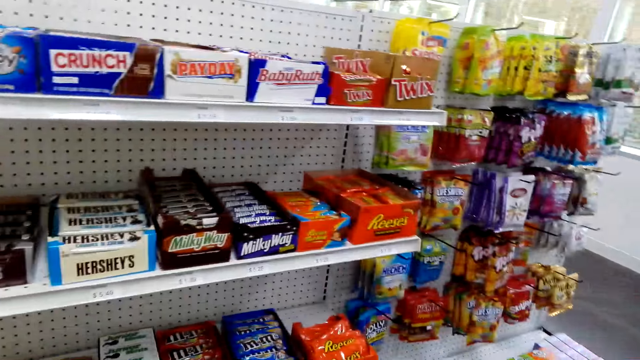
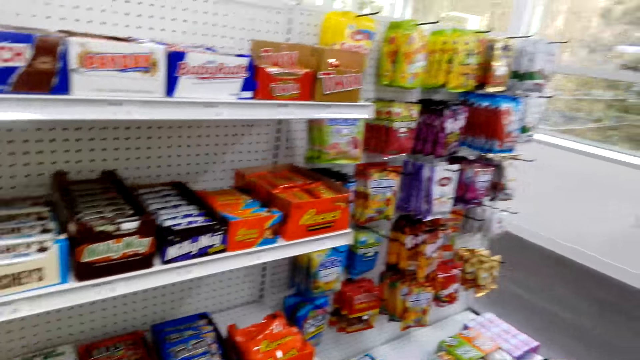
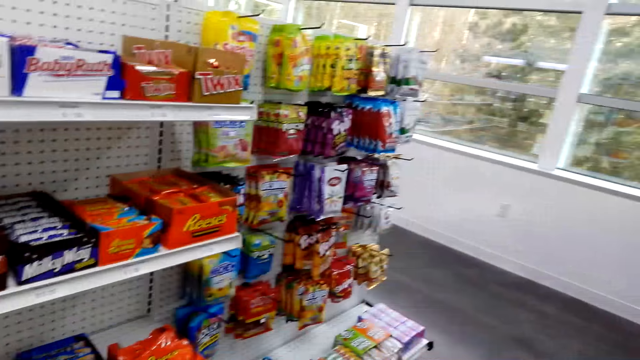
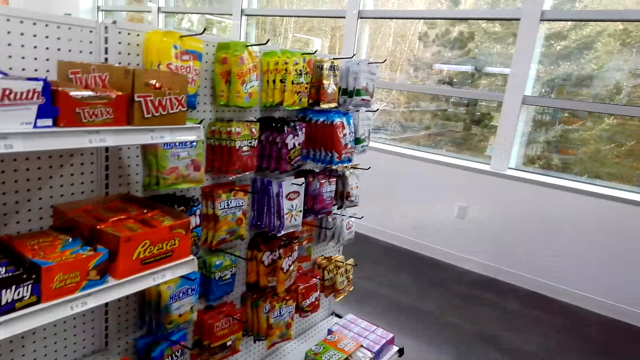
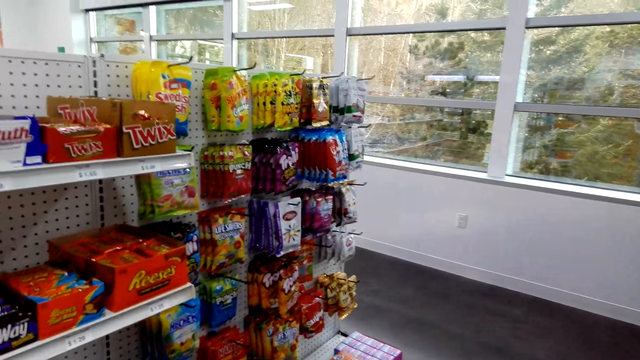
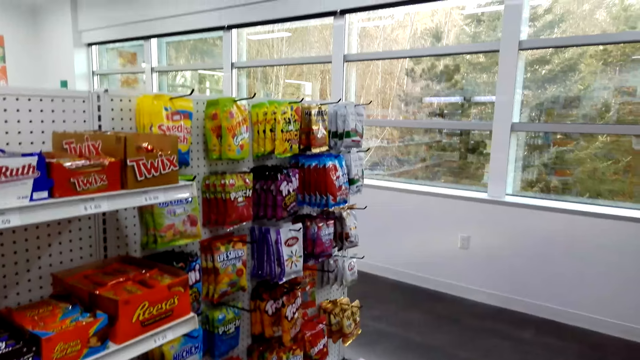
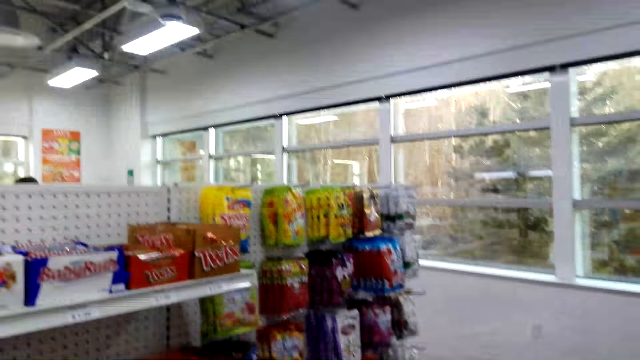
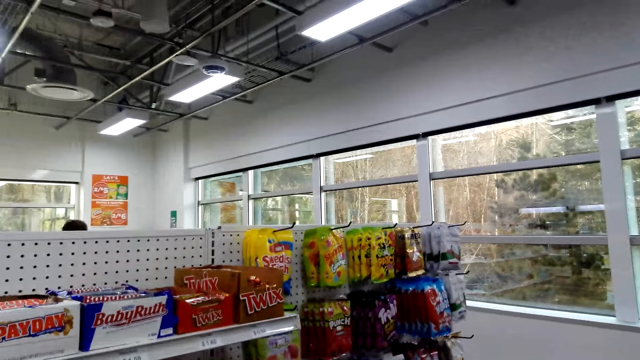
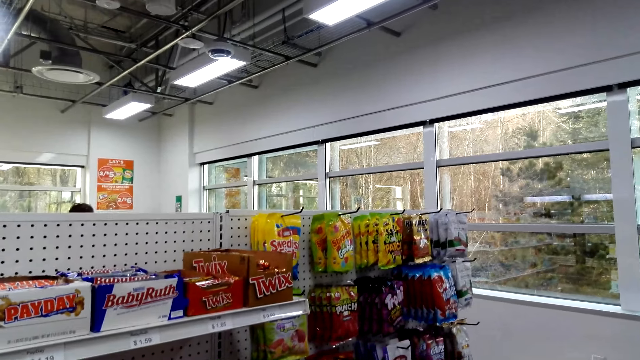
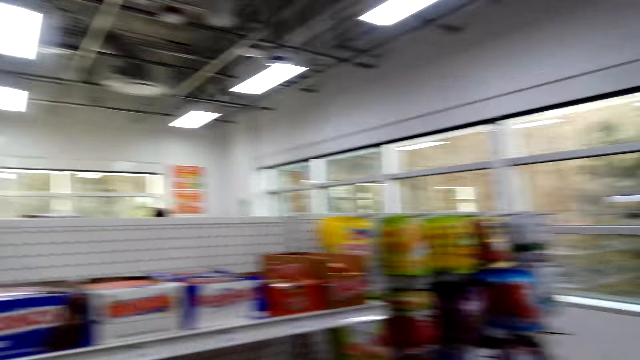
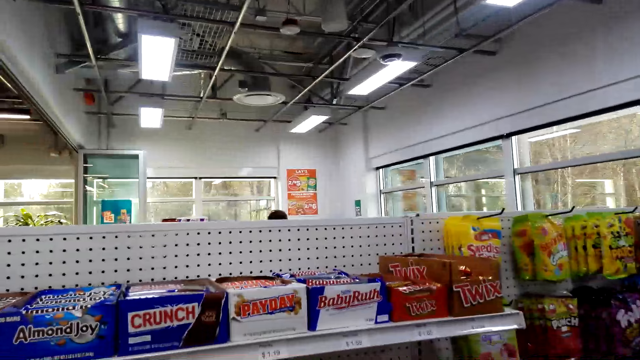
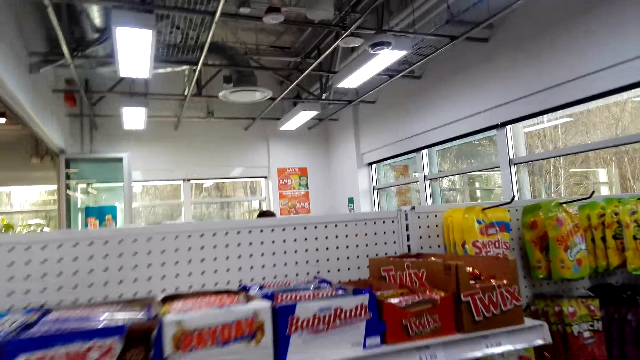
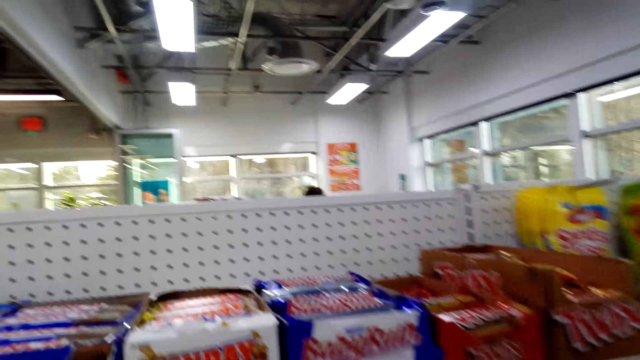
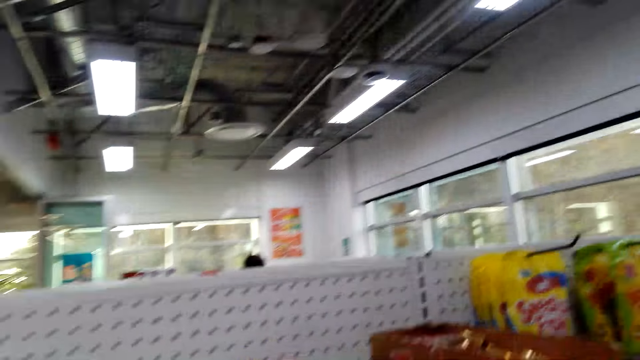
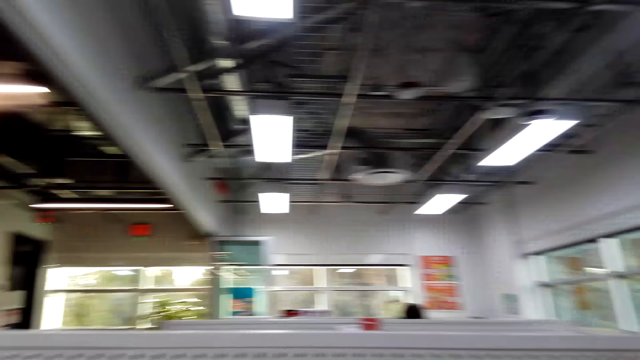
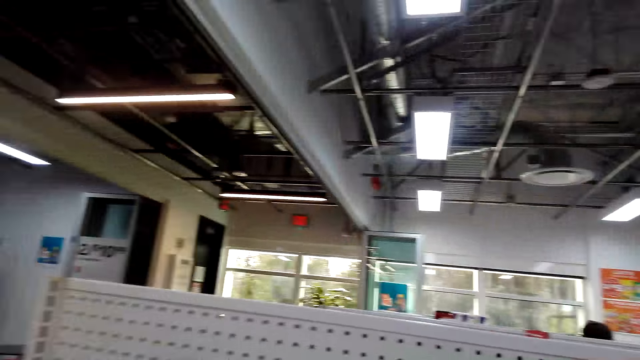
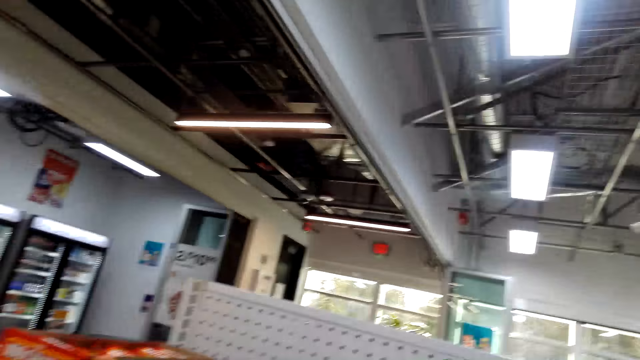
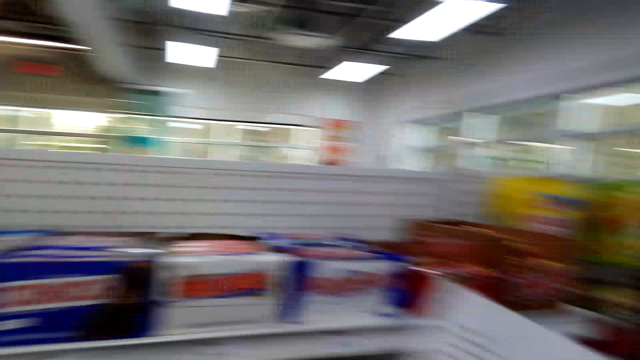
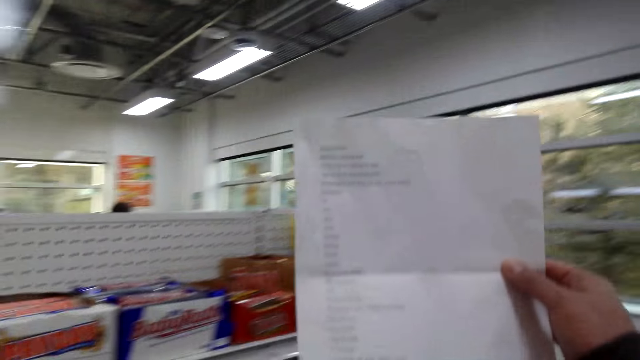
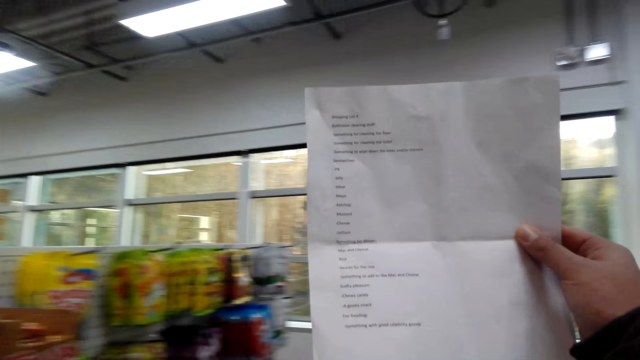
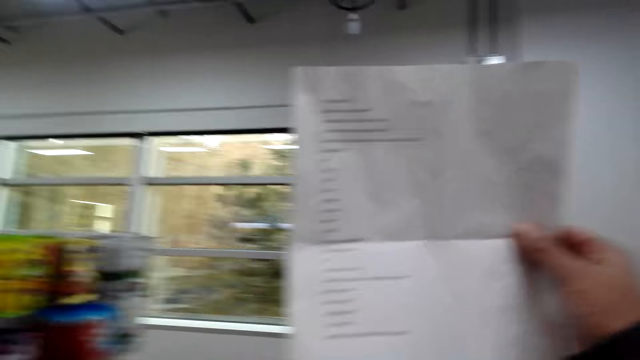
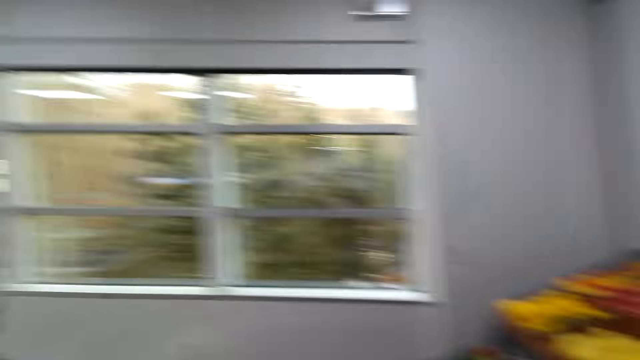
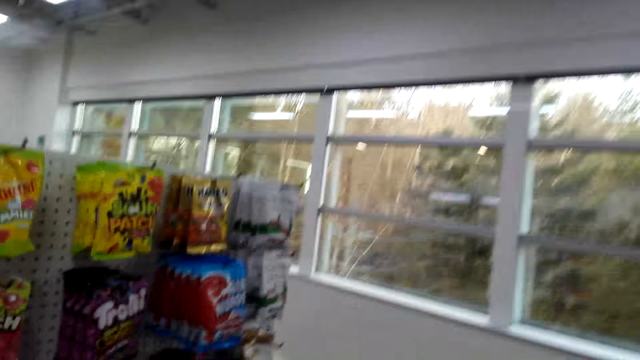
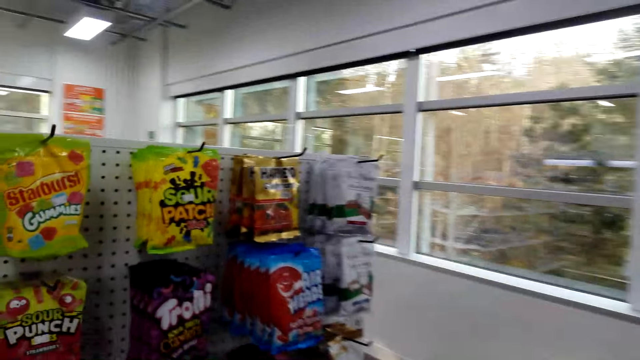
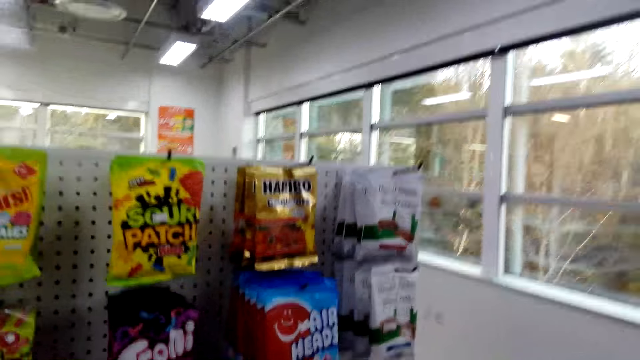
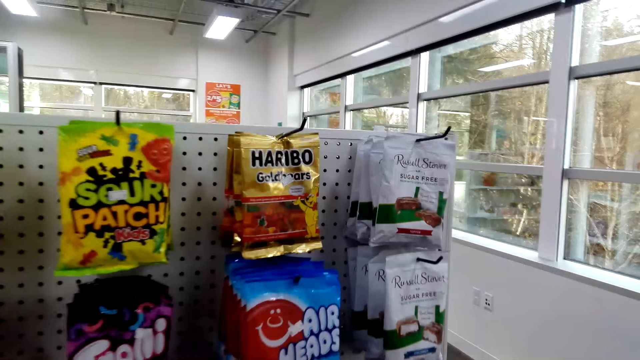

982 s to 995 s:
The camera wearer looks around the shelves. They move around the supermarket. They read a piece of paper. They lift the paper.

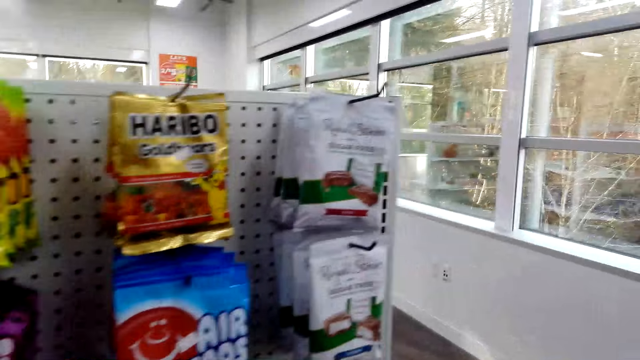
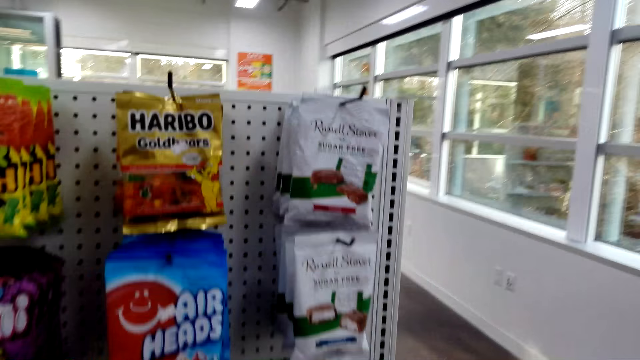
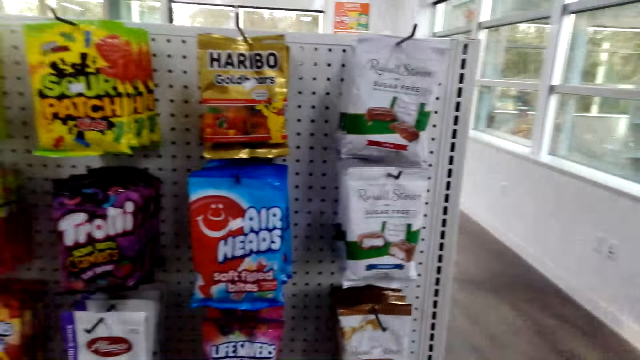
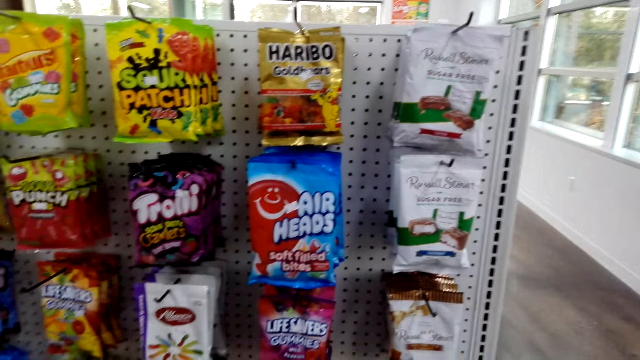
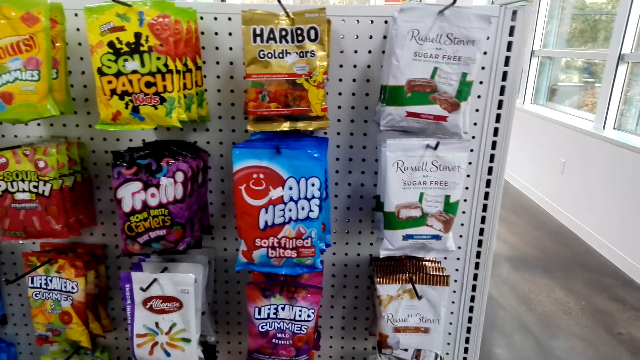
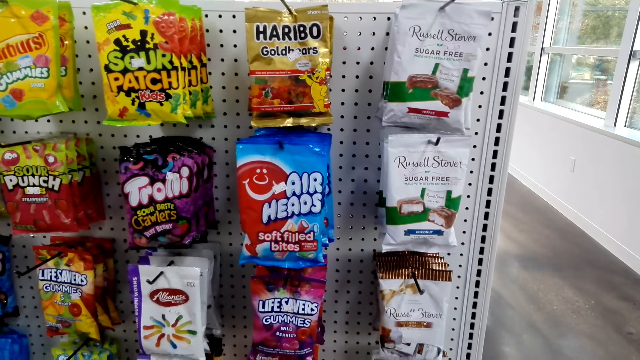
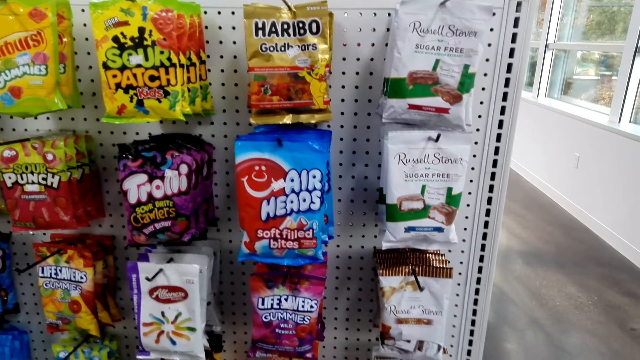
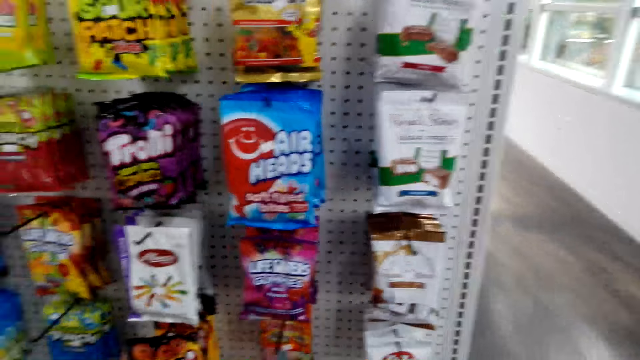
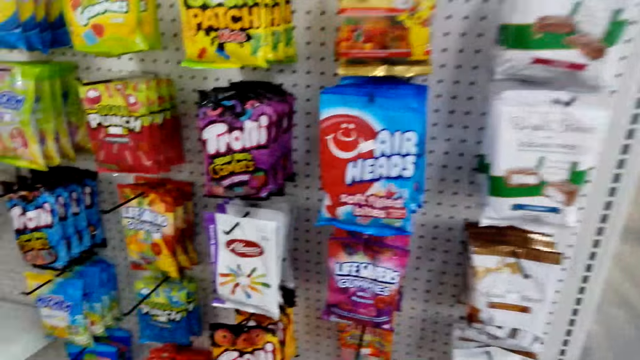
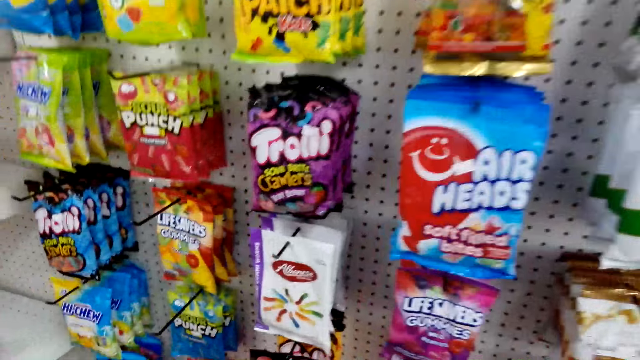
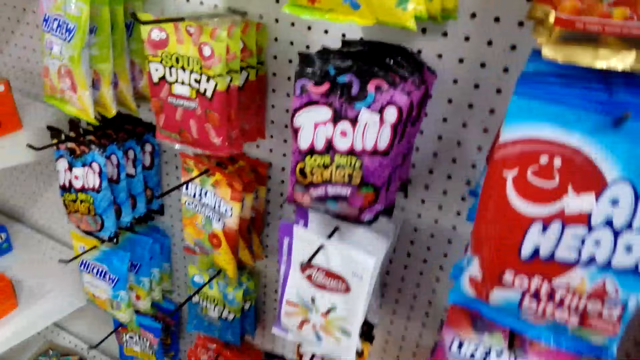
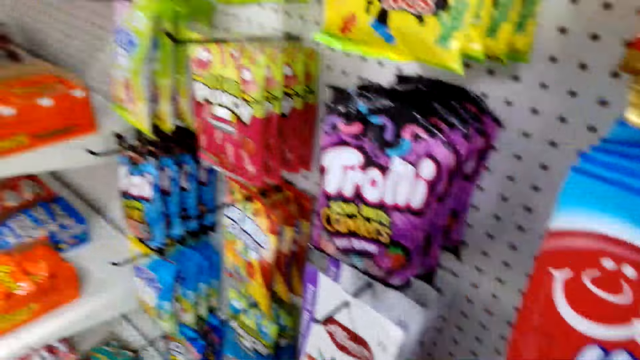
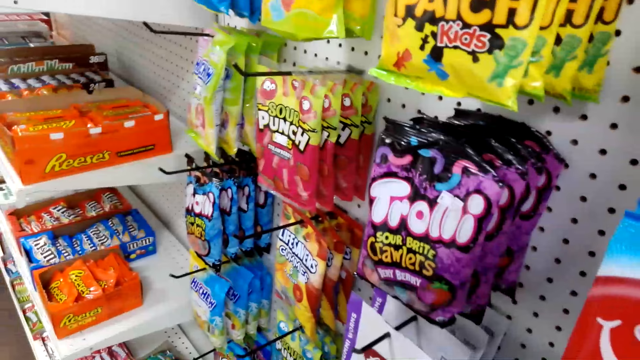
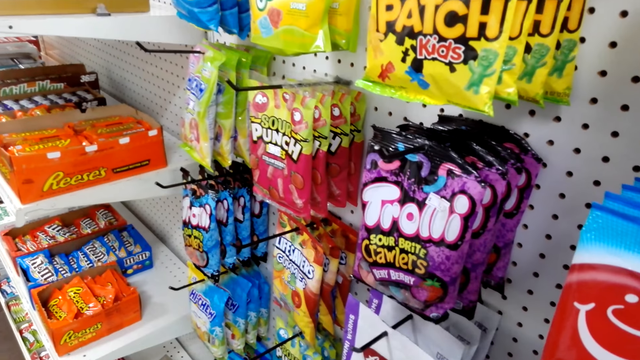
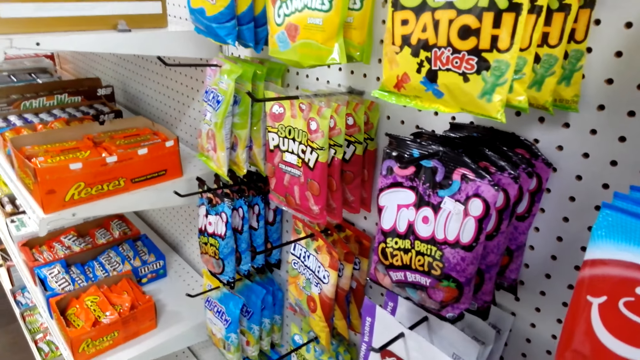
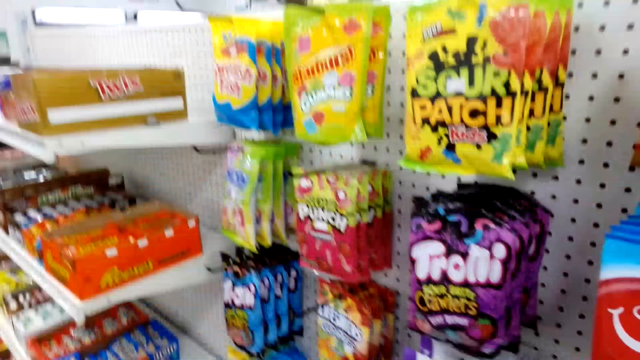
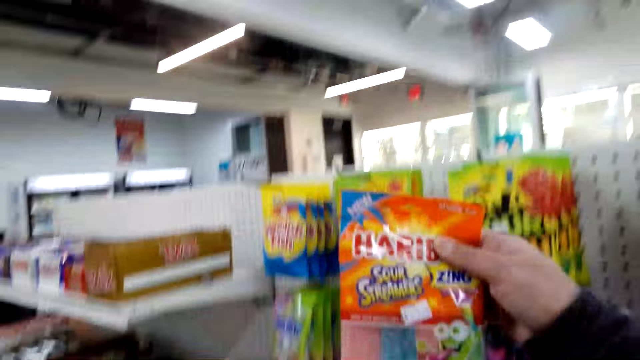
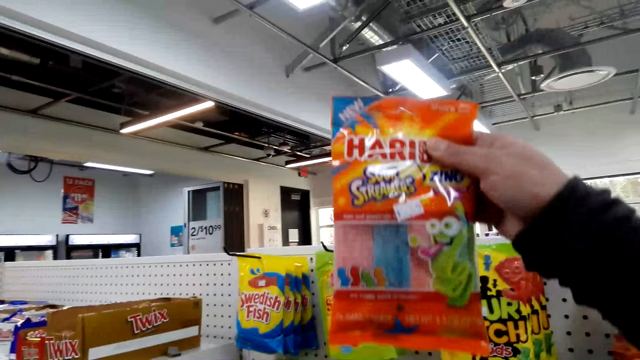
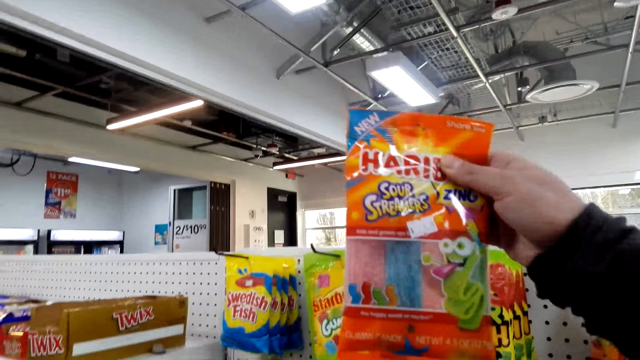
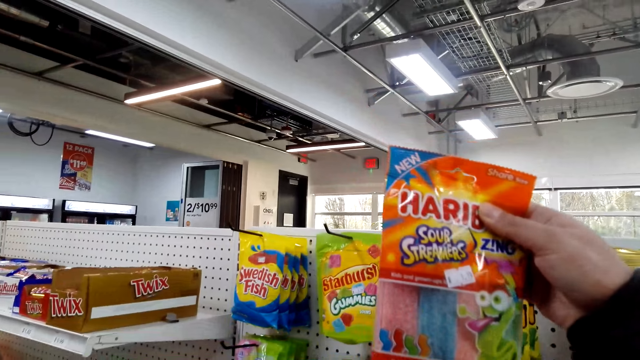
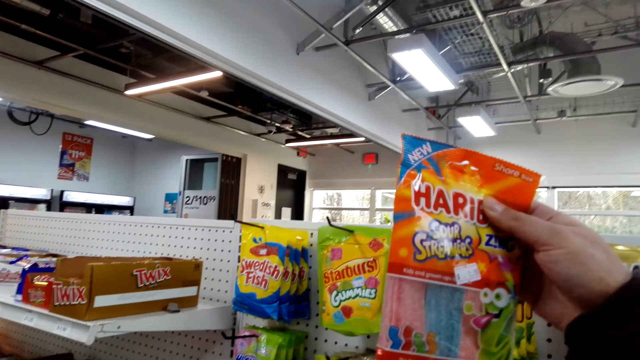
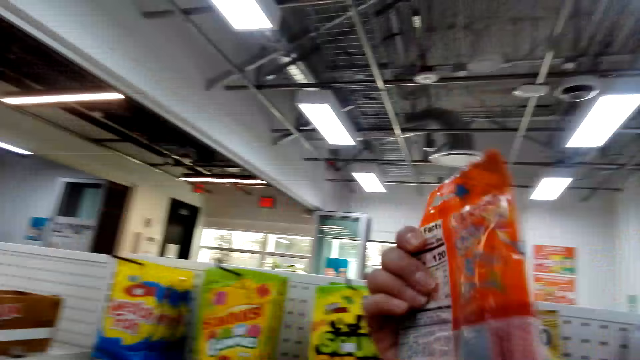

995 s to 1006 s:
The camera wearer picks up a pack. They look at the items on the shelf. They lift the Haribo. They stare at the pack.
